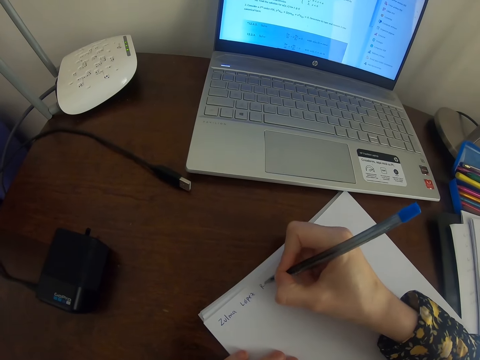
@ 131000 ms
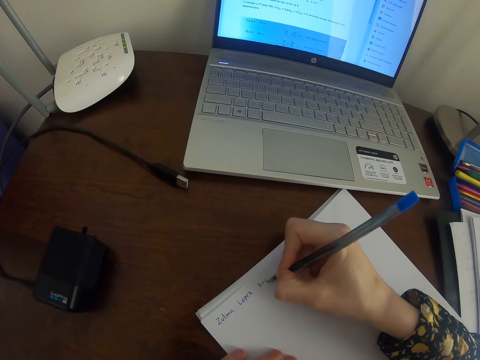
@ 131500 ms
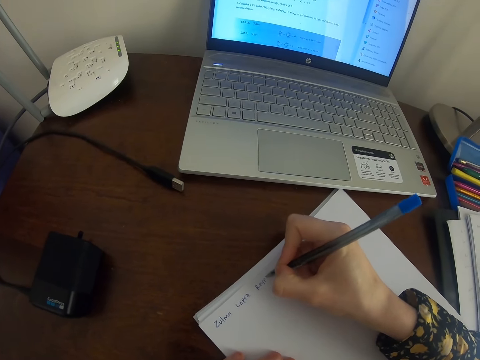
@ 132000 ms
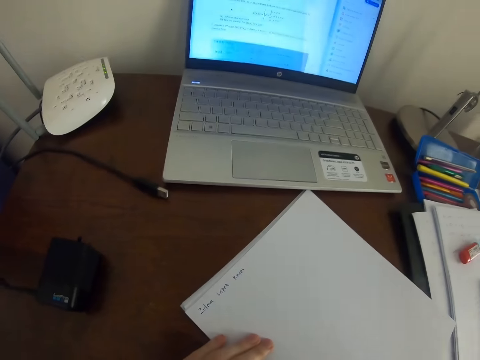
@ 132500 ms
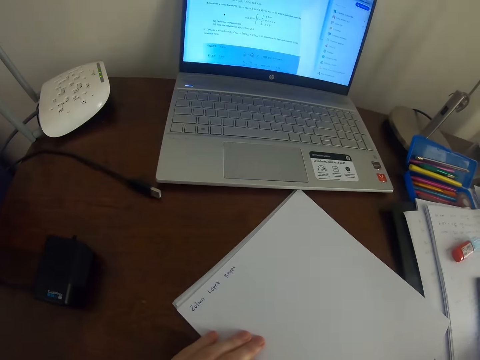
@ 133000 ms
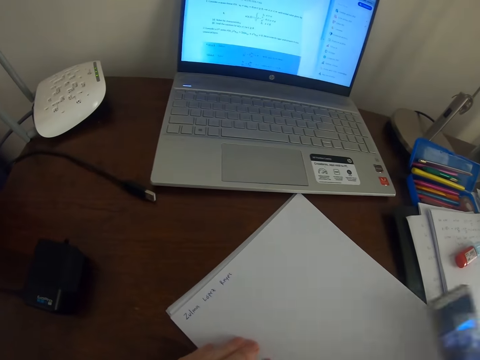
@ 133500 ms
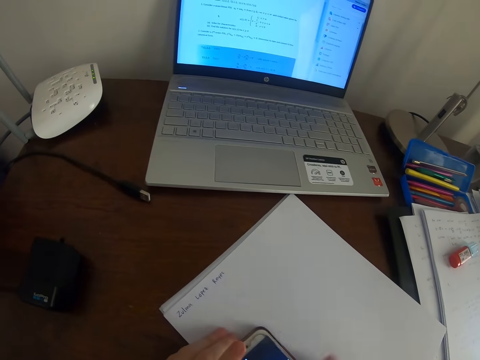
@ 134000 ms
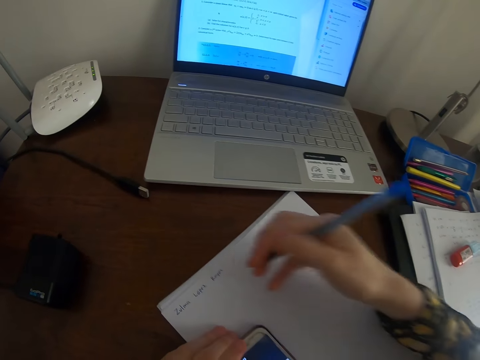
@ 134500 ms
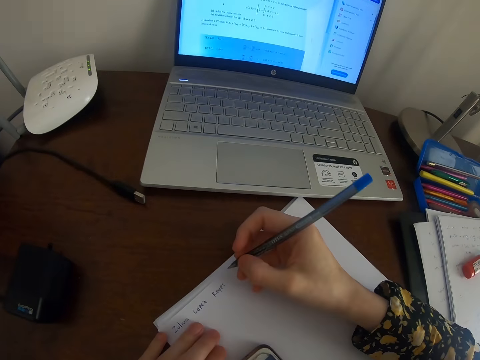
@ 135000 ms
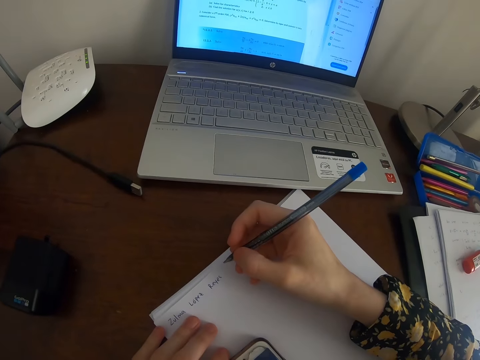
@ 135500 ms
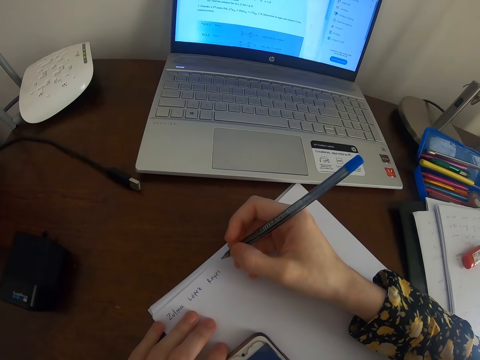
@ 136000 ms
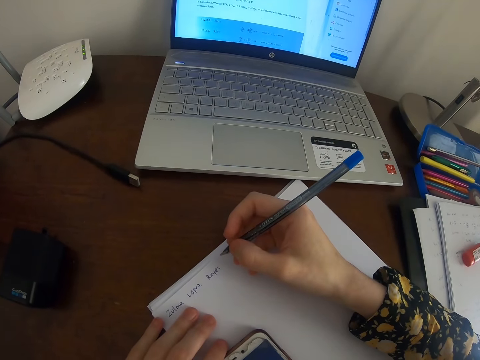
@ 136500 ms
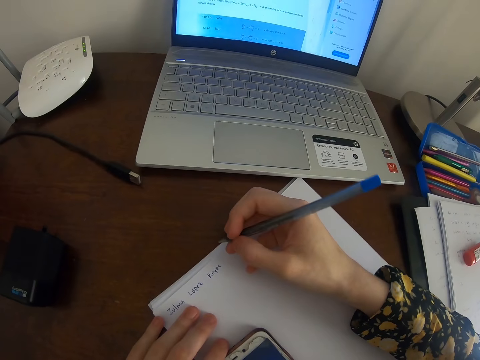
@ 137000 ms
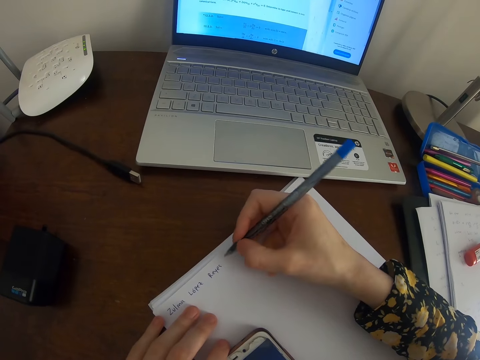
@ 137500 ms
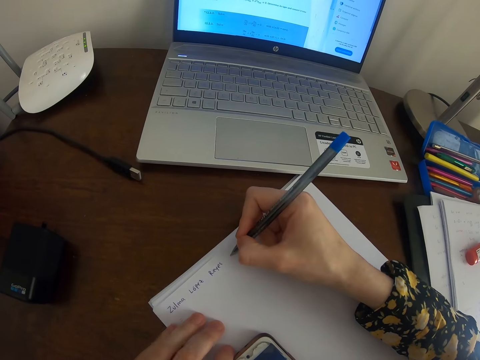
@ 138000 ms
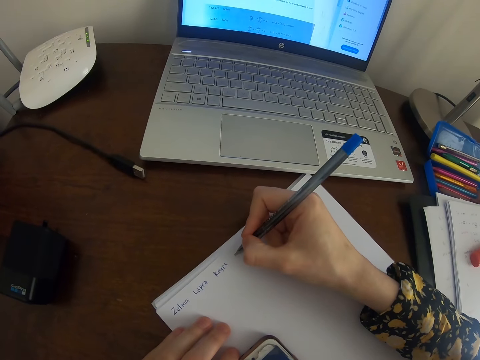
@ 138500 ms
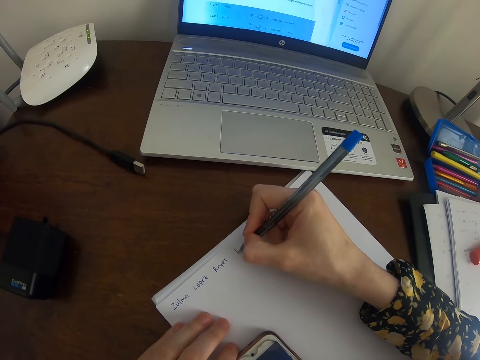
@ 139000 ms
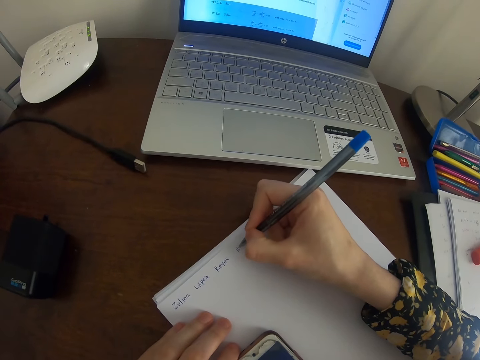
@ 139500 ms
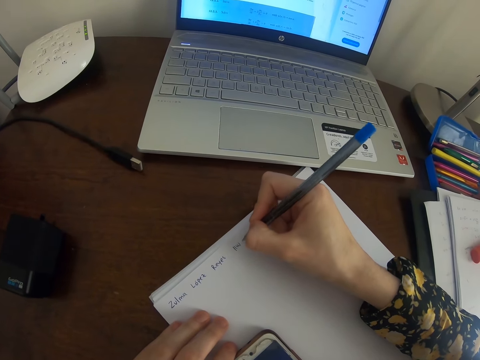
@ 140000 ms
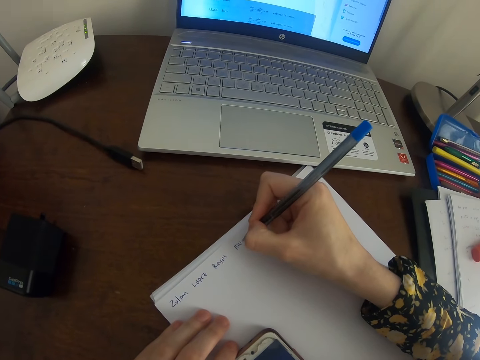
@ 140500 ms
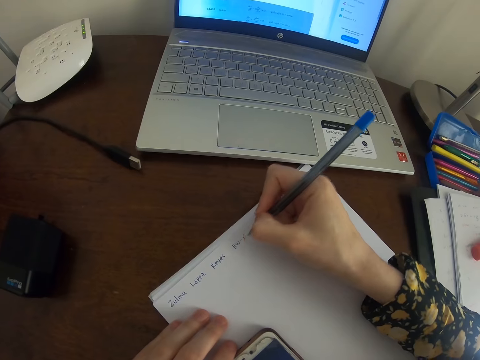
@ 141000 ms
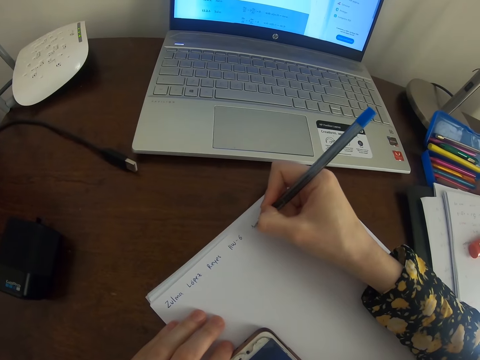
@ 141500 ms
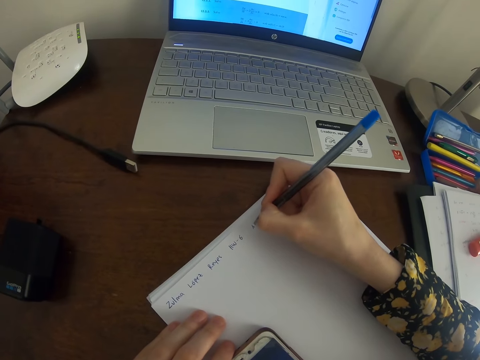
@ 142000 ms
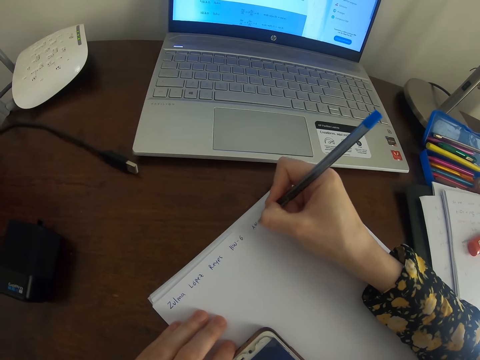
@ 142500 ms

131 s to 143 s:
The camera wearer lifts the hand. They pick up the phone. They put the phone down. They write on the paper. They hold the pen. They write on the paper with the pen.

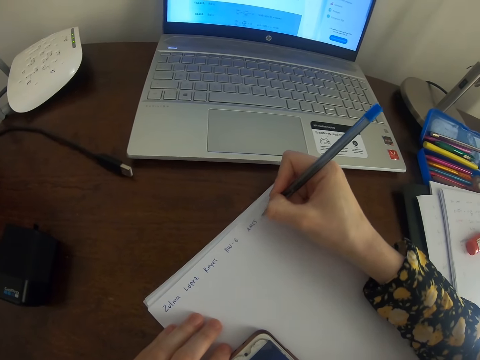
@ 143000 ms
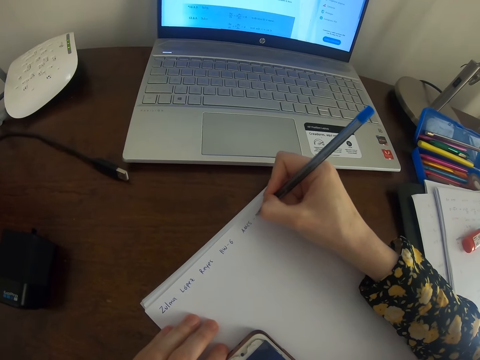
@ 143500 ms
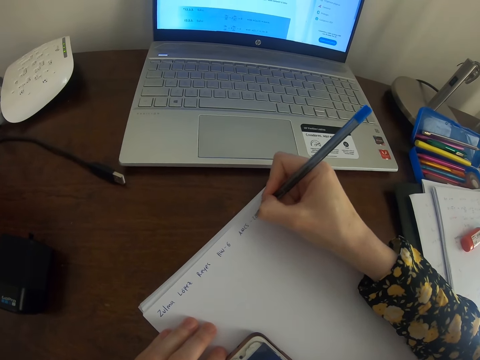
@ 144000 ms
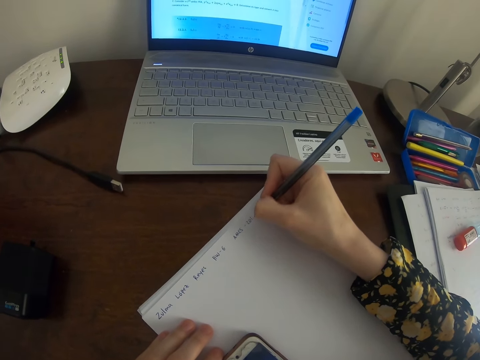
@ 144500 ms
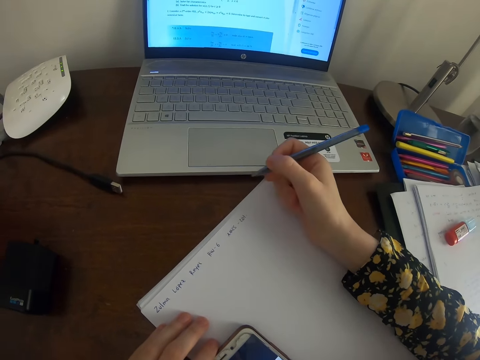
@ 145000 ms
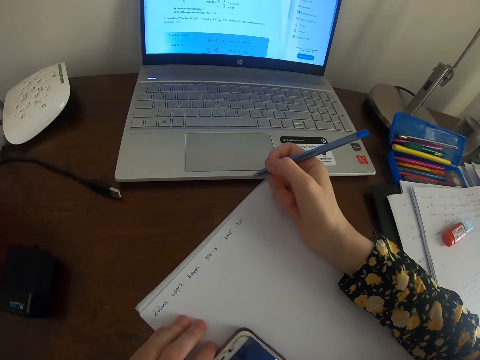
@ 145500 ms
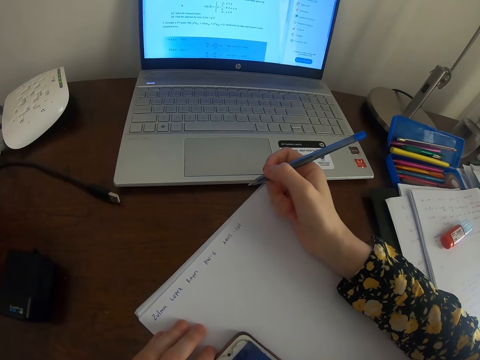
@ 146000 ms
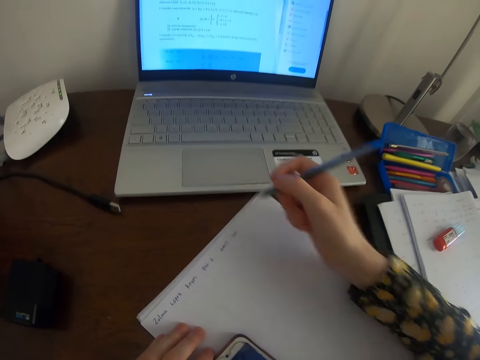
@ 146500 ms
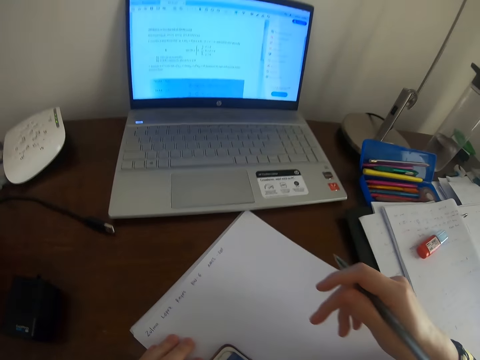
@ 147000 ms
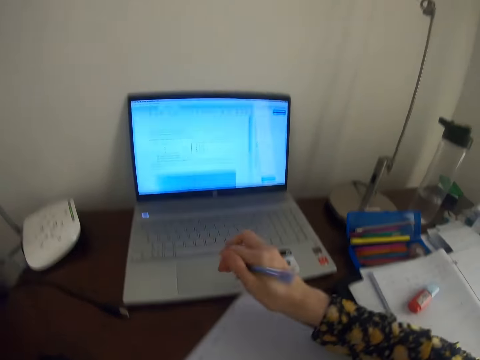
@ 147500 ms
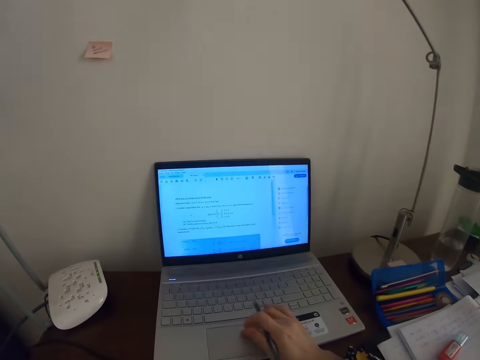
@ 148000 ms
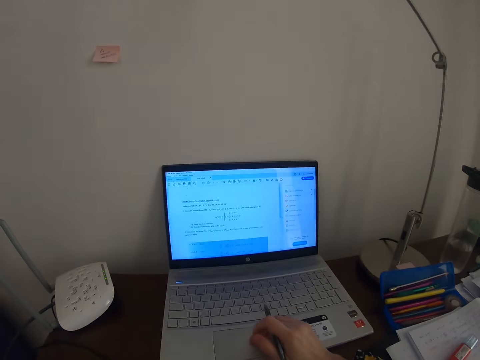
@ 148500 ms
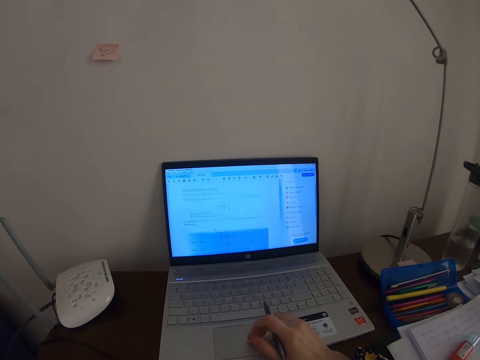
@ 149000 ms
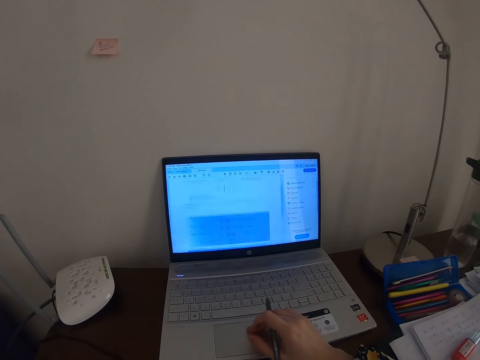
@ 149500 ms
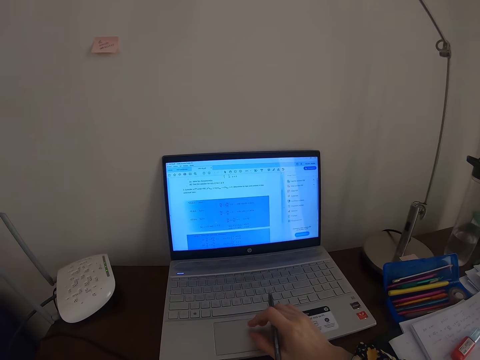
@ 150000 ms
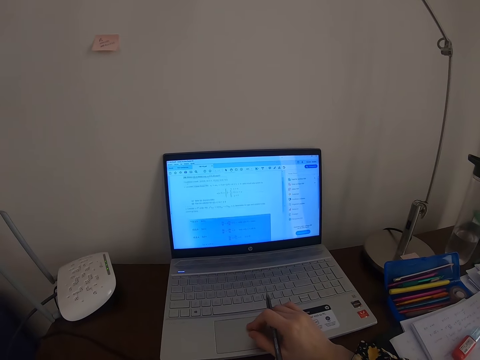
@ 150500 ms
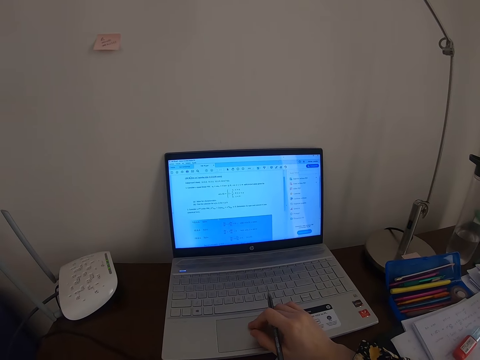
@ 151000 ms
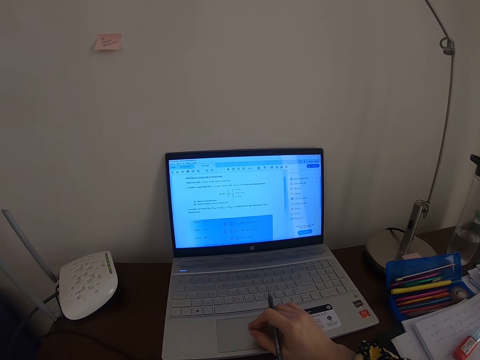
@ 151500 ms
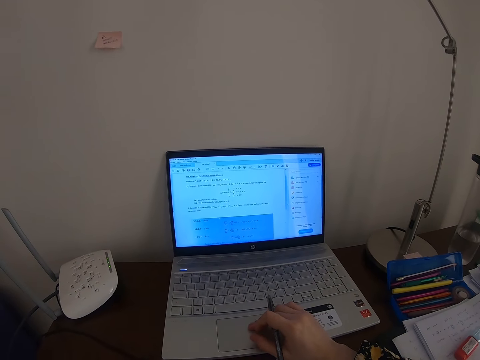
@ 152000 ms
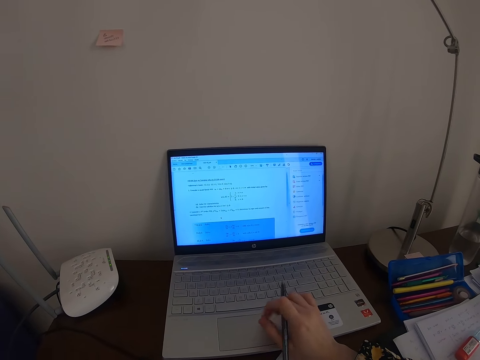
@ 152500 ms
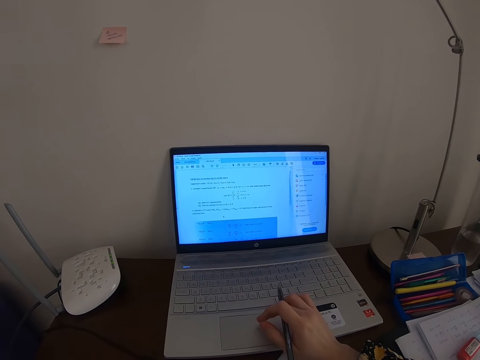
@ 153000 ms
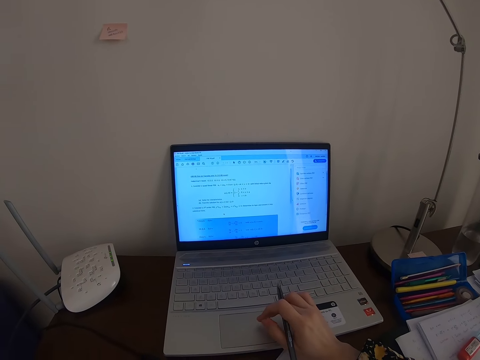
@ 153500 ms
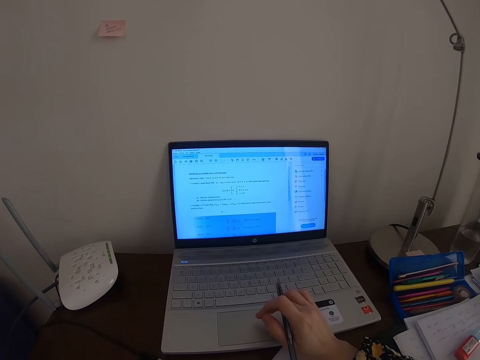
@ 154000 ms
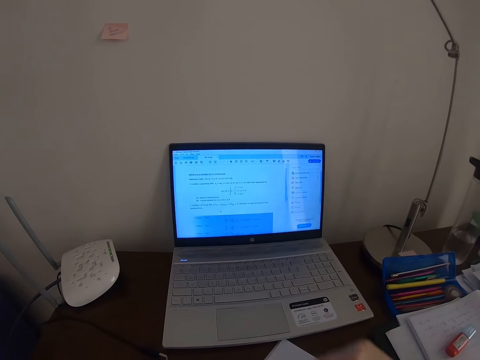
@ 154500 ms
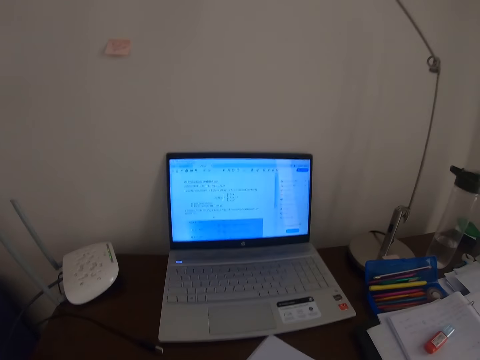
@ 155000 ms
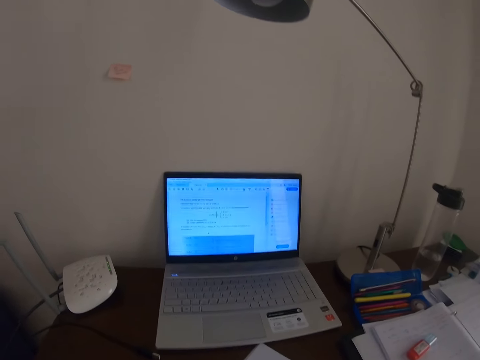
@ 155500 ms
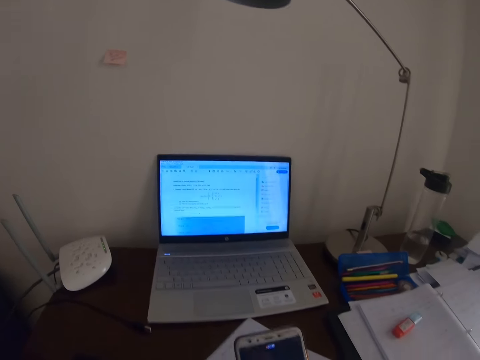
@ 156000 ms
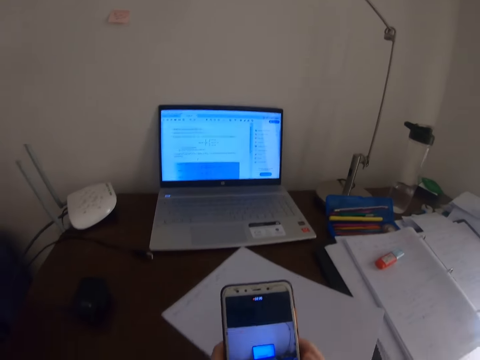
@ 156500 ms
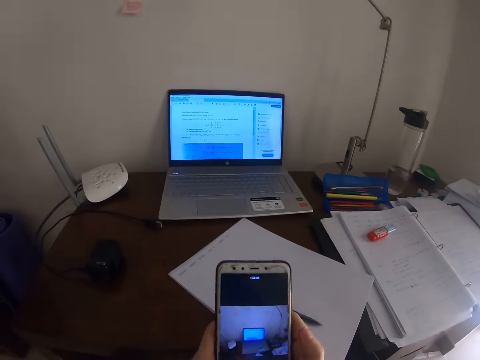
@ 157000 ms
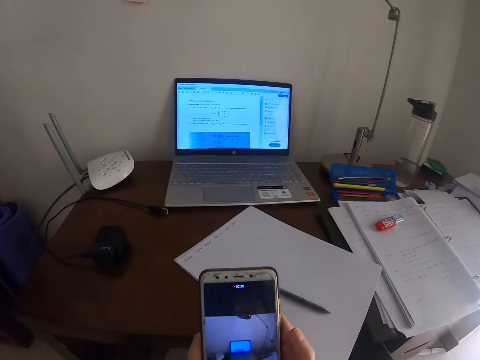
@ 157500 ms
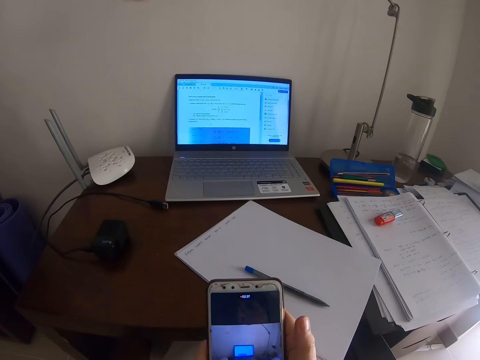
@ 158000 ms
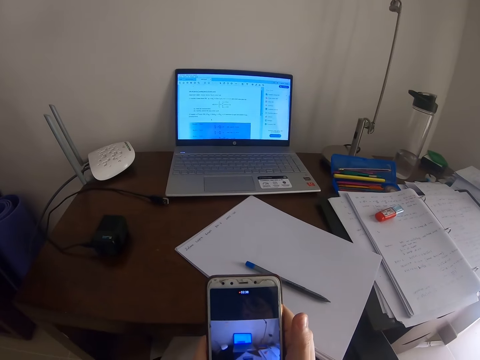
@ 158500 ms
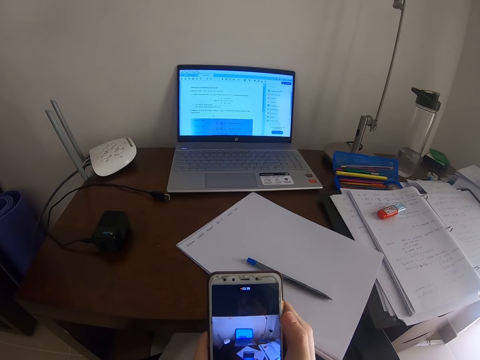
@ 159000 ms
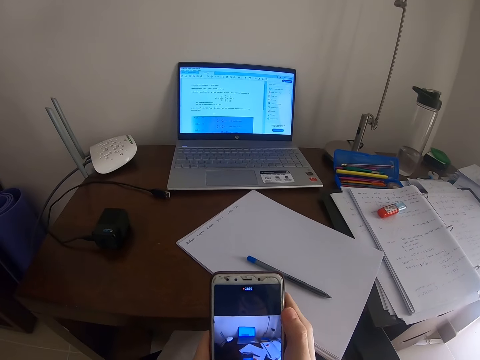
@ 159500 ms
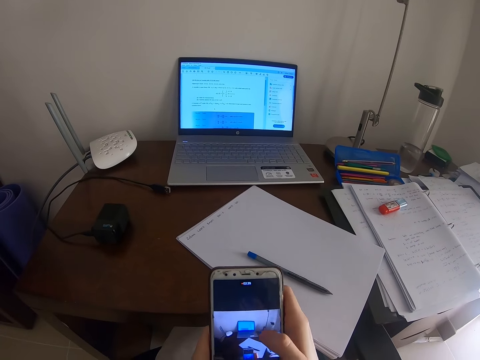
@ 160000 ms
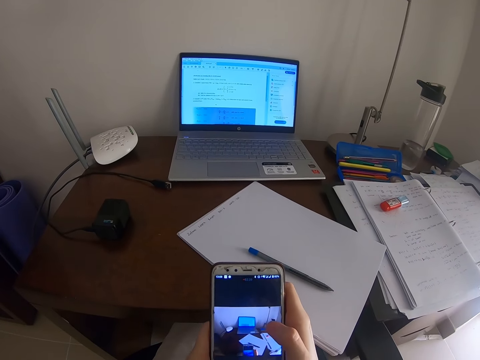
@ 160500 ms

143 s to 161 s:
The camera wearer looks at the paper. They hold the pen. They operate the laptop. They pick up the phone. They hold the pen. They scroll the phone.
